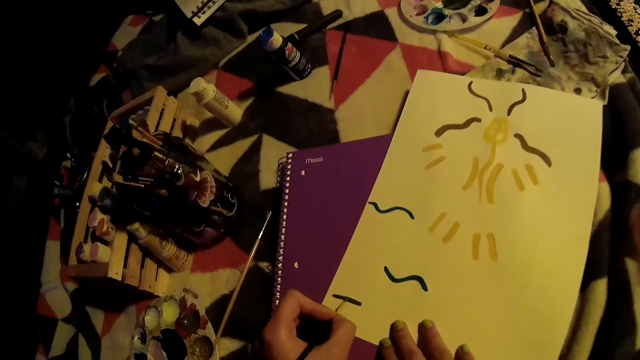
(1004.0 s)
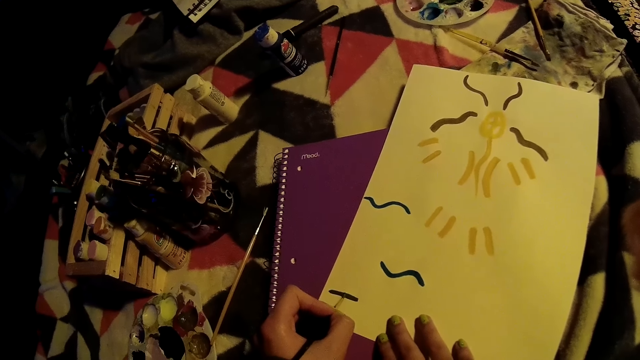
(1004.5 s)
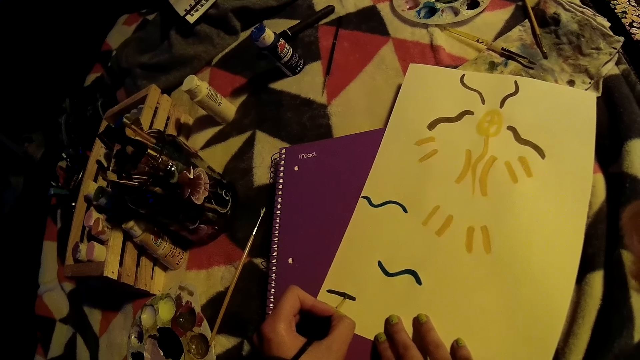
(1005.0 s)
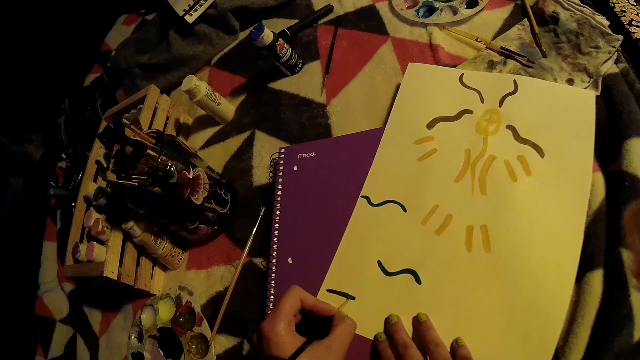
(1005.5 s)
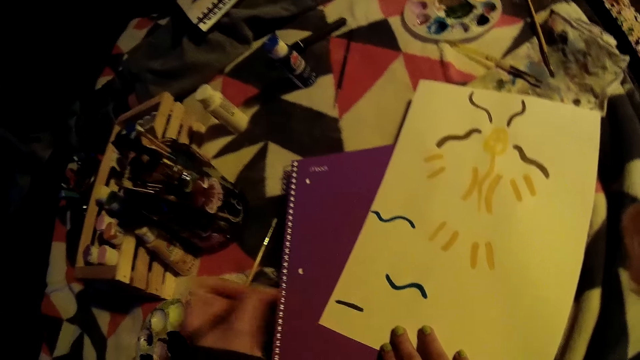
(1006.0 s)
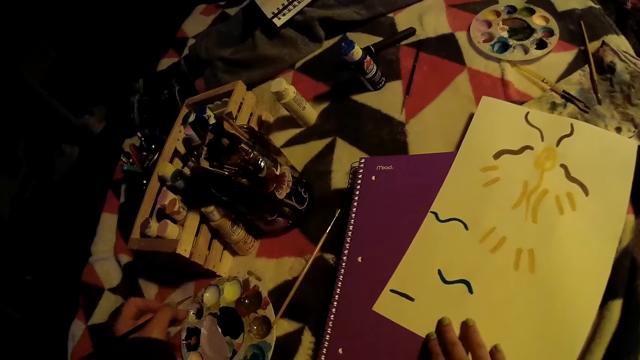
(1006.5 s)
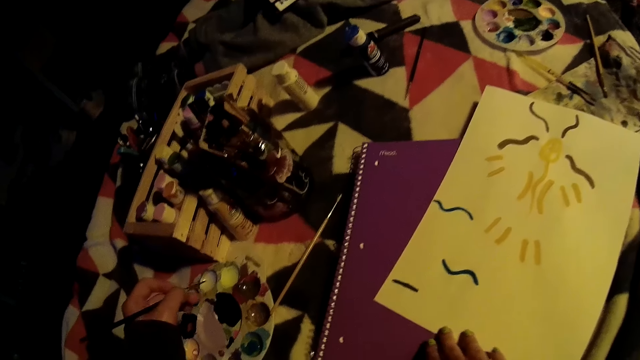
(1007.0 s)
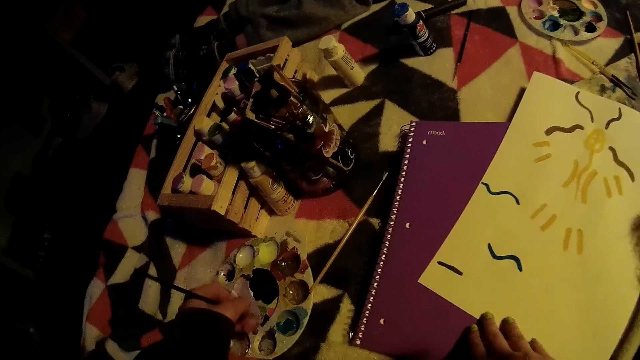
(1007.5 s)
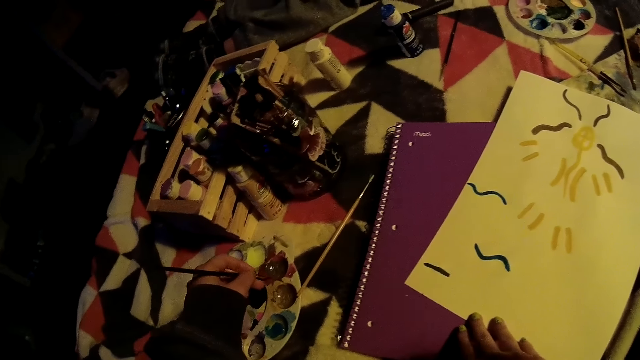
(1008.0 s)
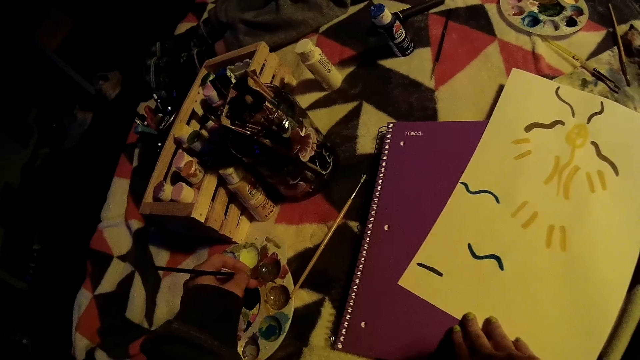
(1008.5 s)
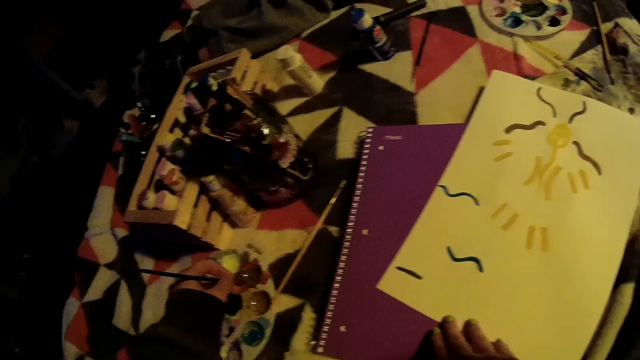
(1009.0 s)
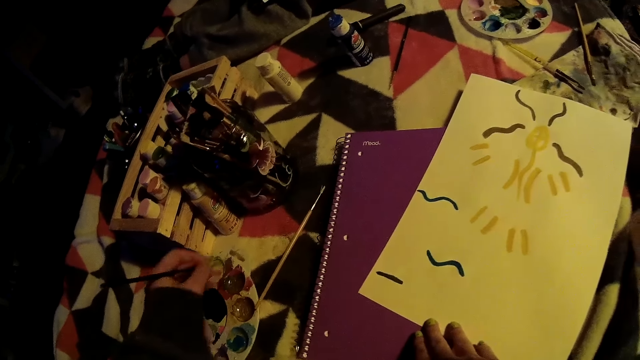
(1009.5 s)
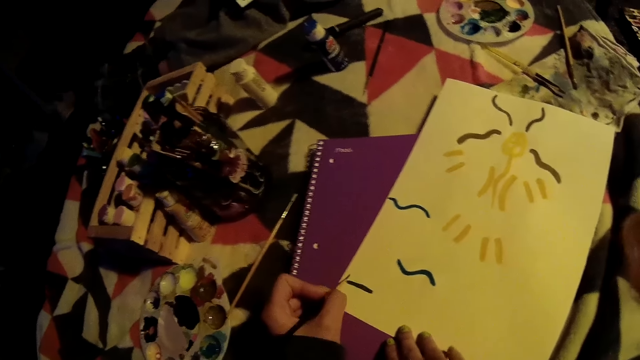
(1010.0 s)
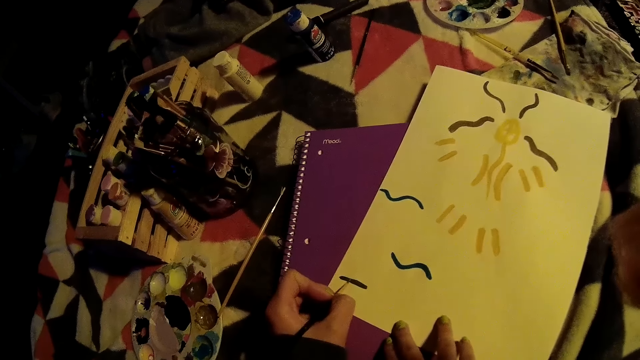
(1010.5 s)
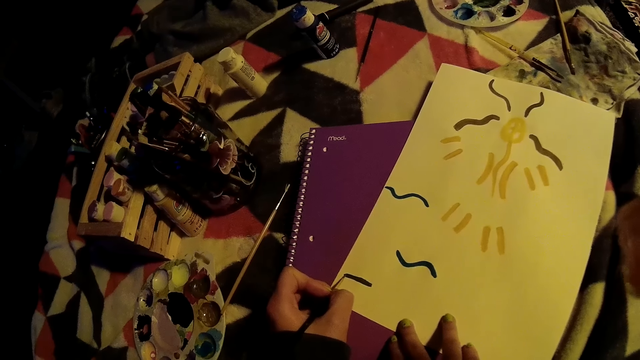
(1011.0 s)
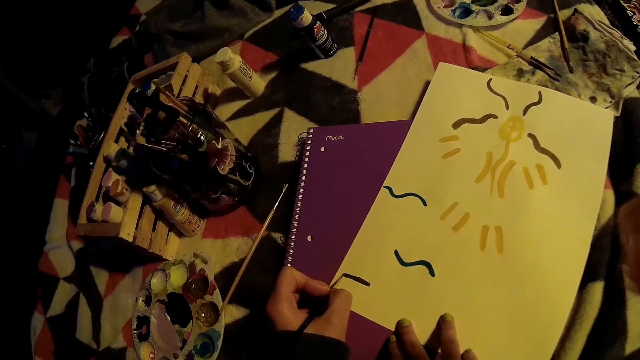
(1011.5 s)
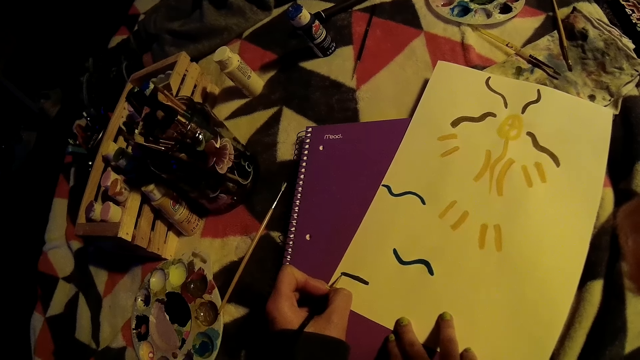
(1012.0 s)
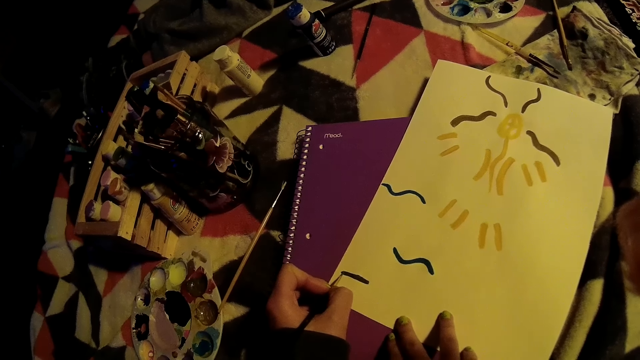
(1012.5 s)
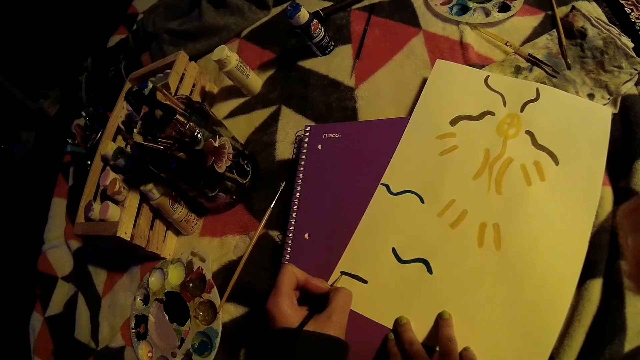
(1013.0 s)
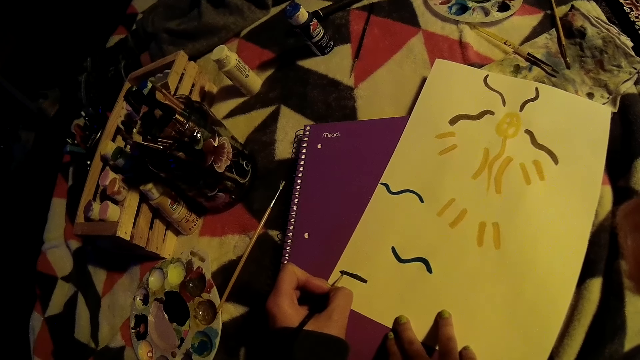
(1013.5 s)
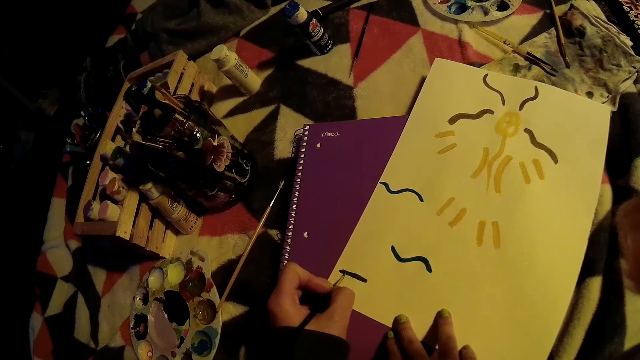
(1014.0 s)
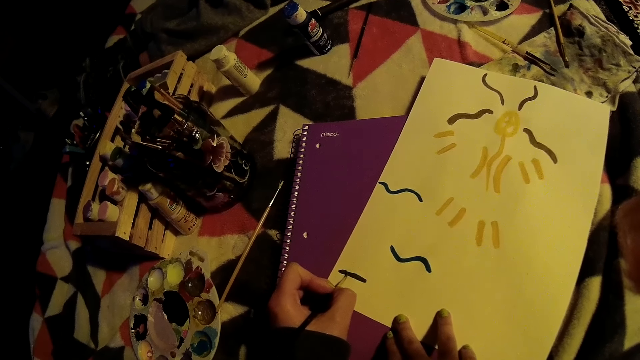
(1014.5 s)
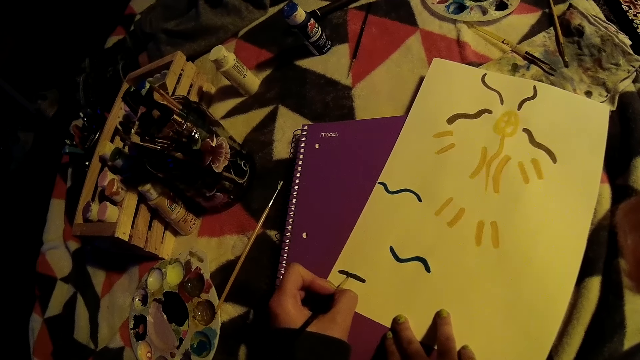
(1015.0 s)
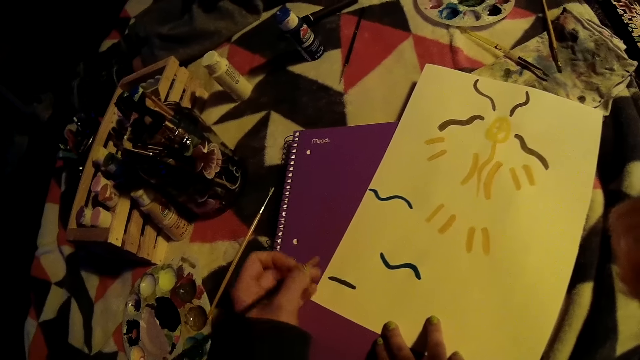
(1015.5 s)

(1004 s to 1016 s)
The camera wearer removes the paintbrush from the cardboard with her left hand. She picks the color from the color palette with the paintbrush in her left hand. She removes the paintbrush from the color palette with her left hand. She paints on the cardboard with the paintbrush in her left hand.

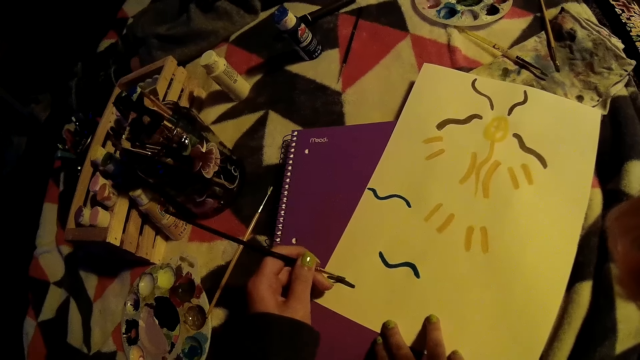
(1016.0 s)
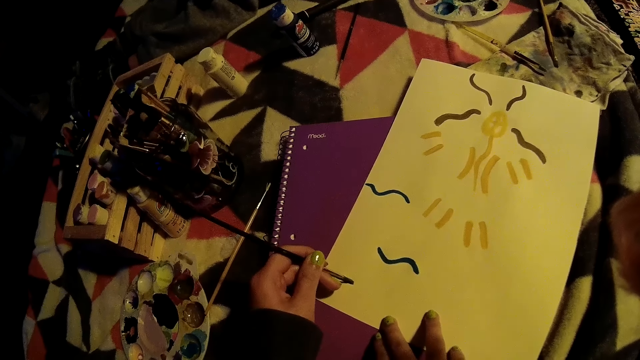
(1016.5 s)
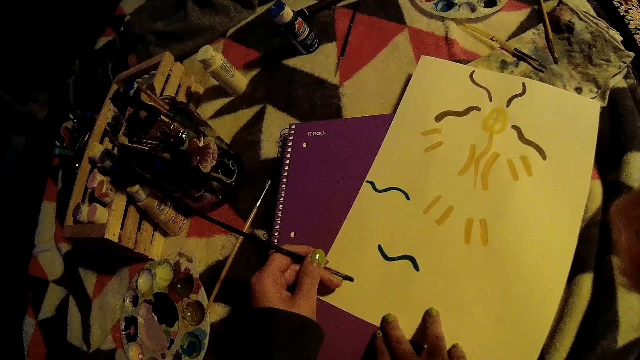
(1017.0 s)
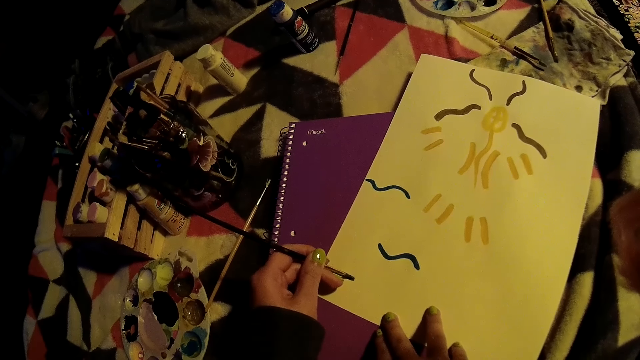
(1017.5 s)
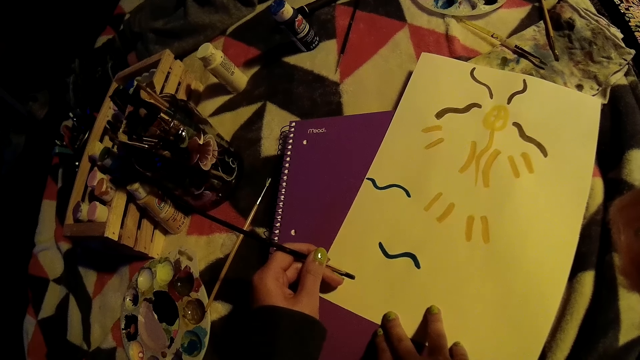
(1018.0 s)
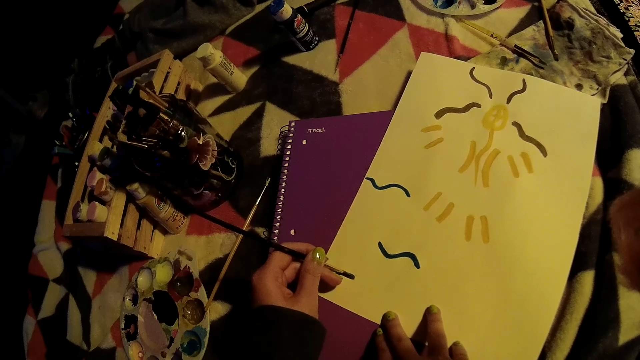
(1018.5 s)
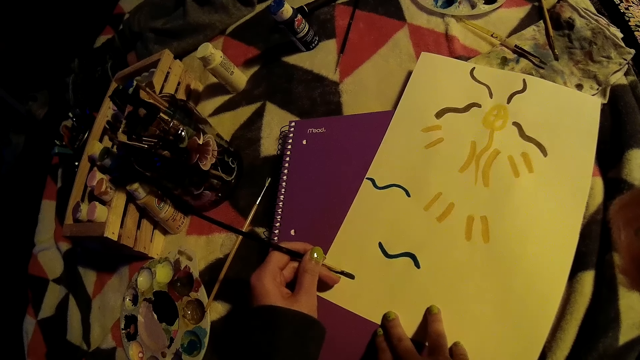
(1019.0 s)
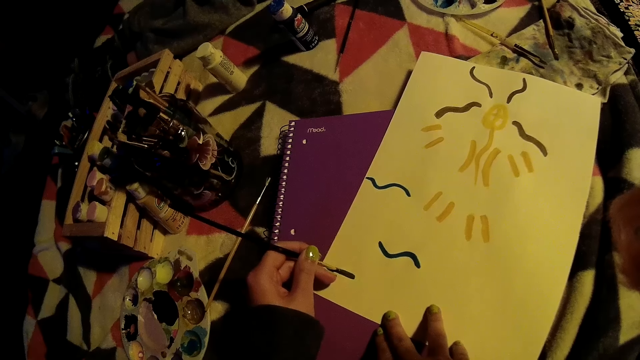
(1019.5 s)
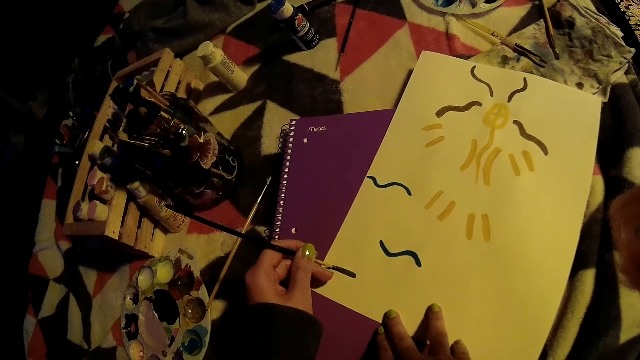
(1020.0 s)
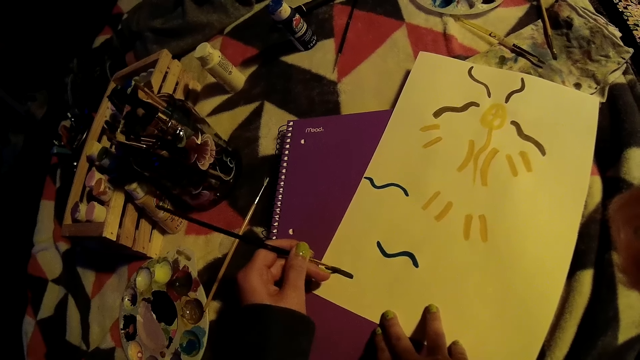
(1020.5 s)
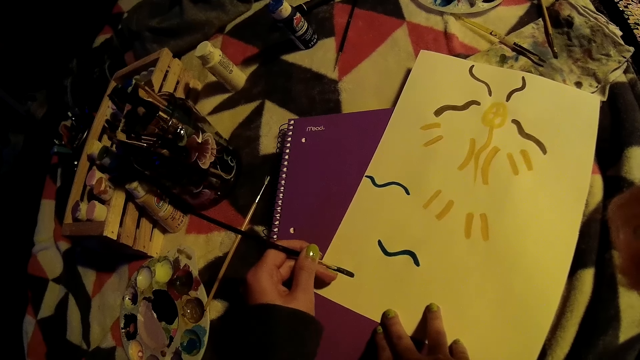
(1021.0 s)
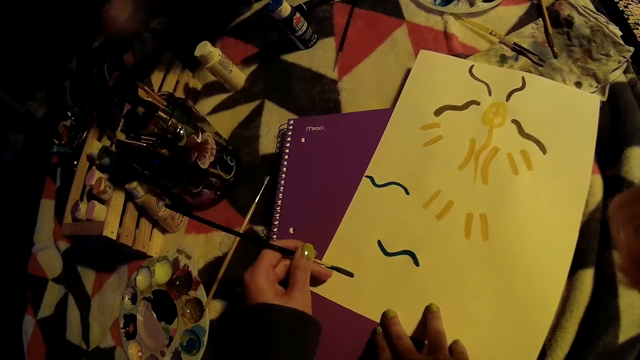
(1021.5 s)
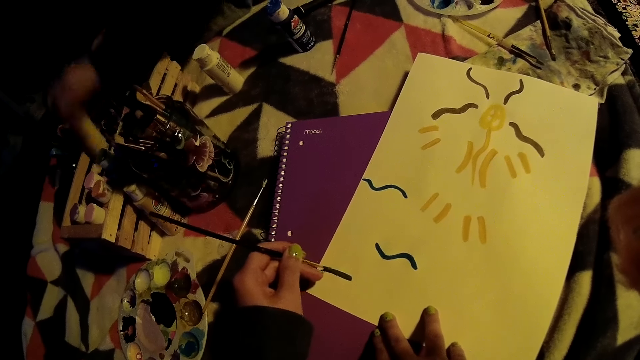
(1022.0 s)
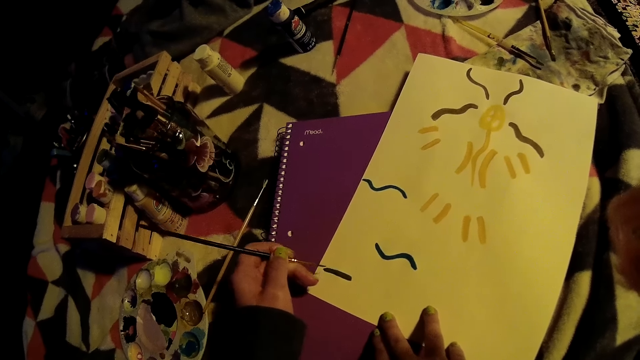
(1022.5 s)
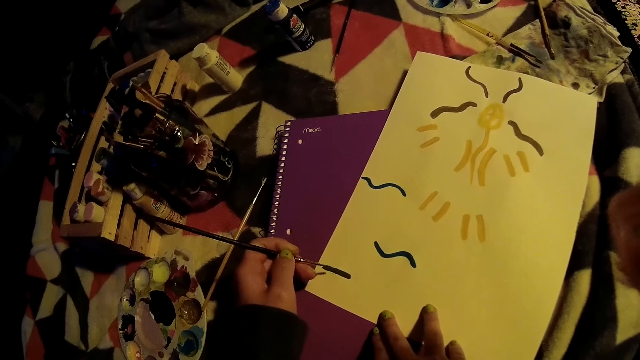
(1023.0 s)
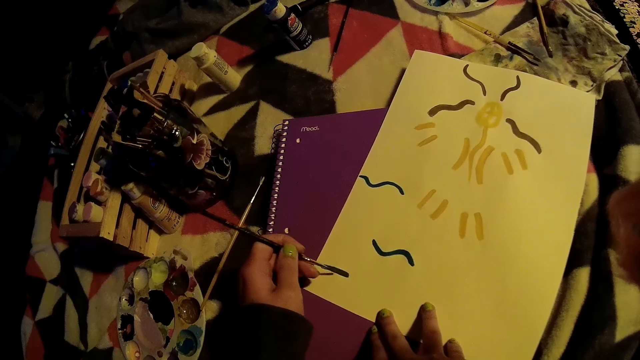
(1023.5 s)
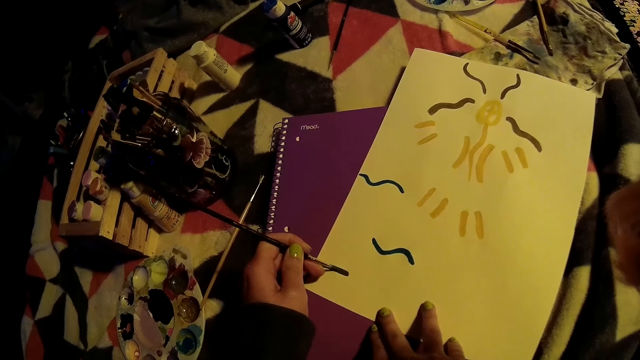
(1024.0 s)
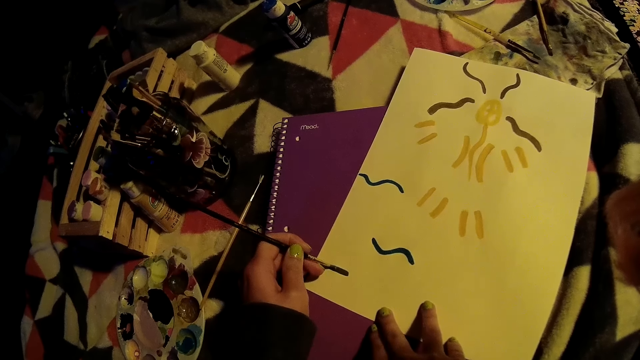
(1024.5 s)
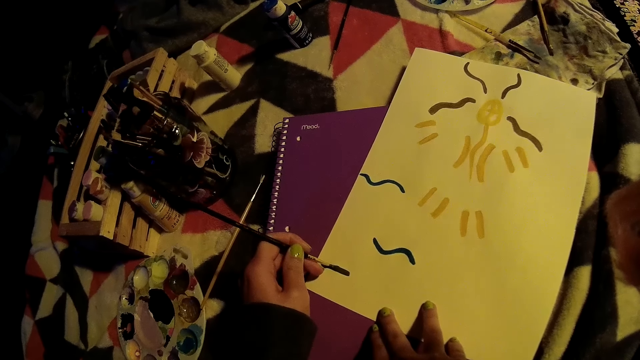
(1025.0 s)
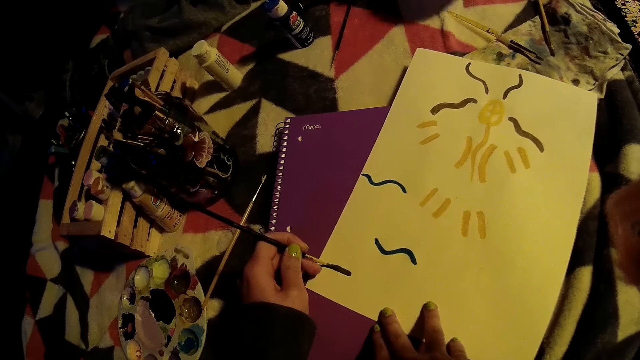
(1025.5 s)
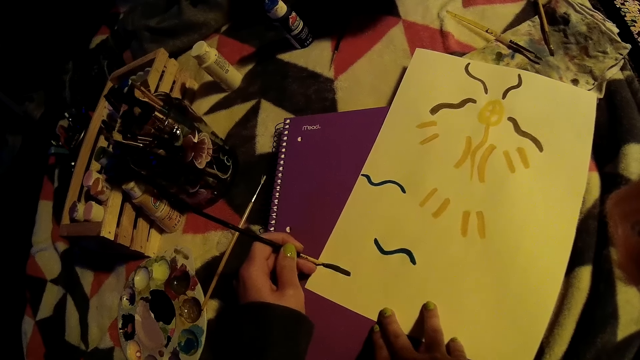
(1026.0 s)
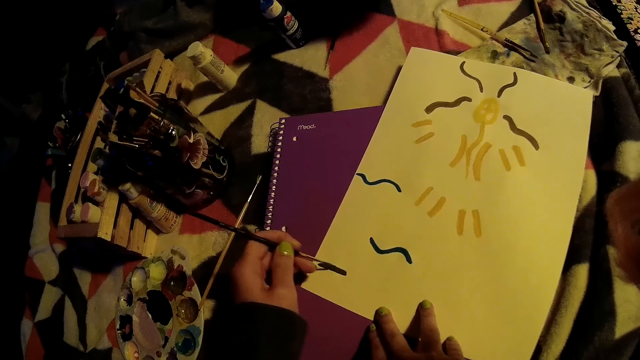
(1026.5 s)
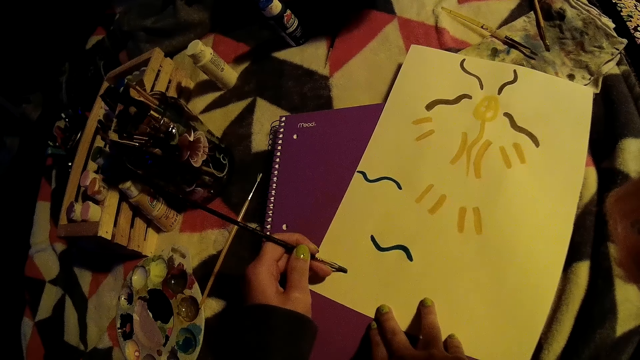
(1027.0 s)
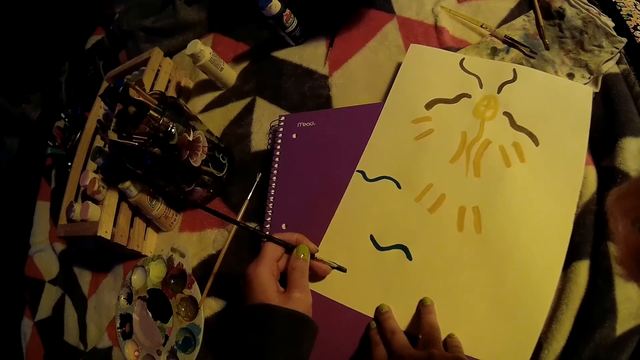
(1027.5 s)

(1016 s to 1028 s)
A woman picks a bottle from a color rack with her left hand.
